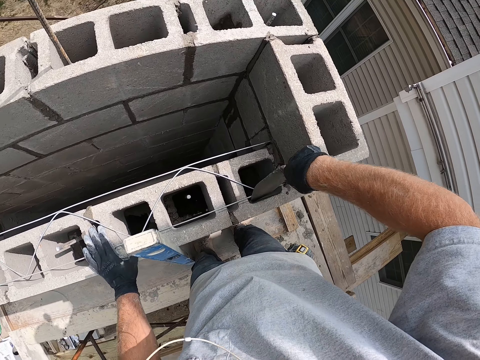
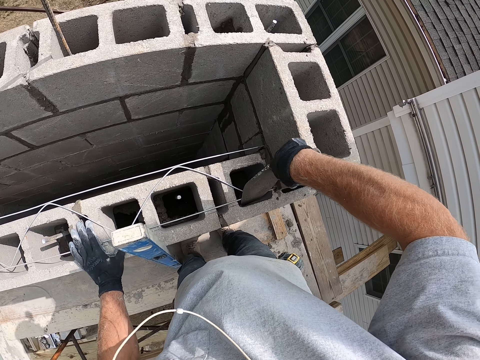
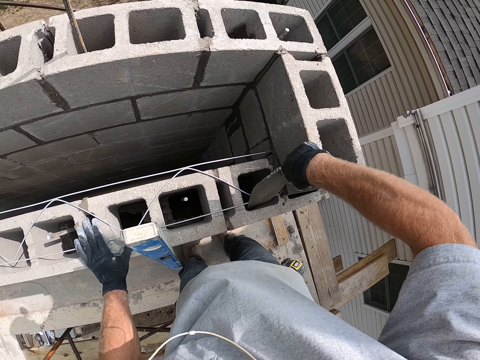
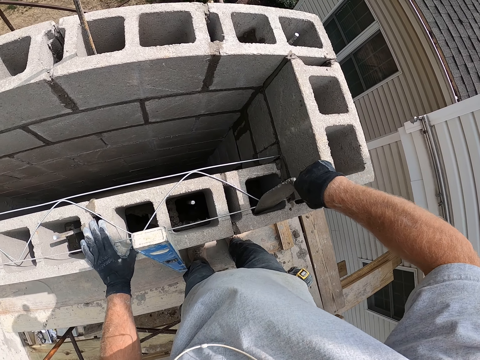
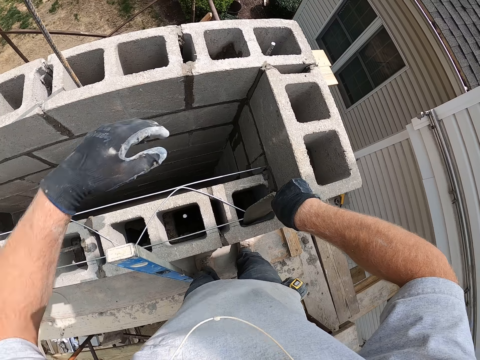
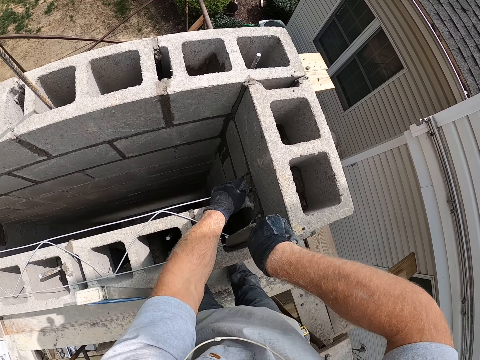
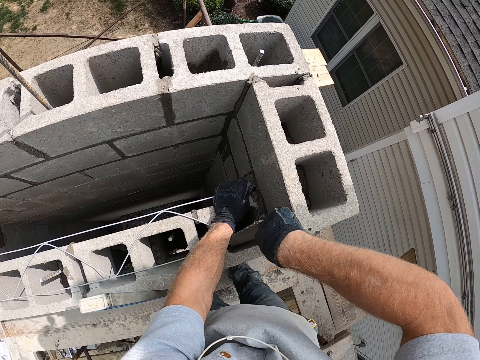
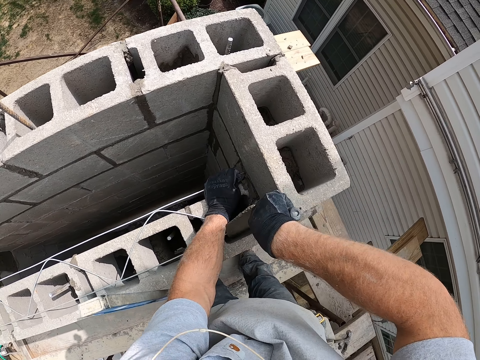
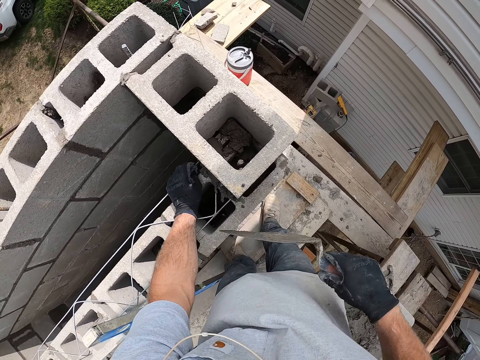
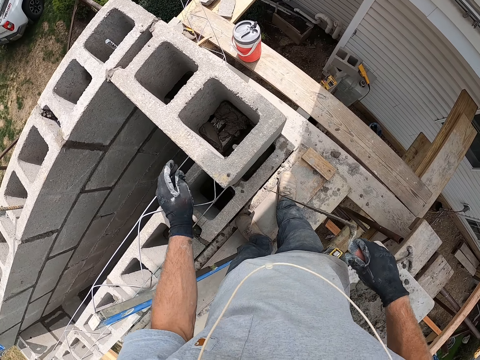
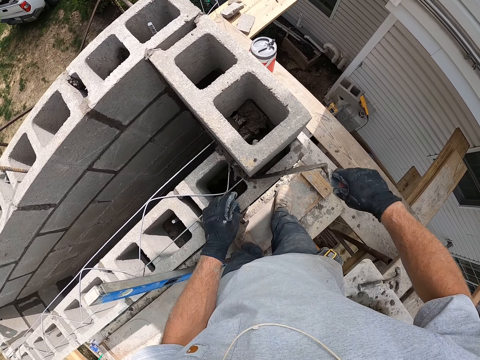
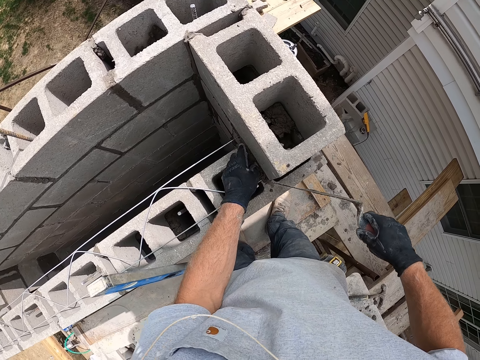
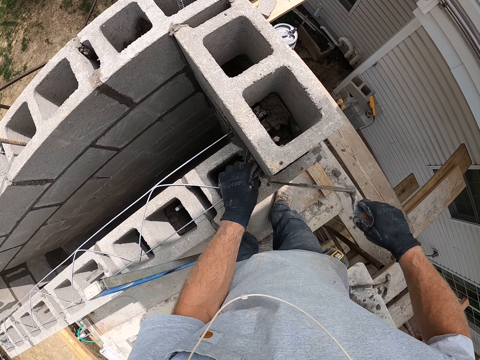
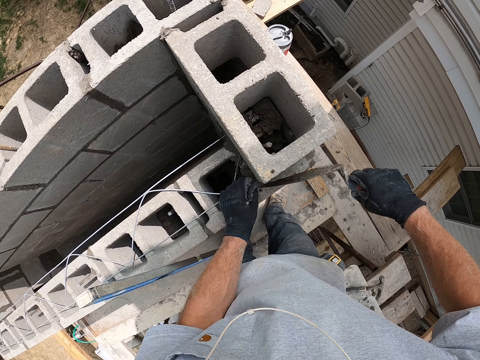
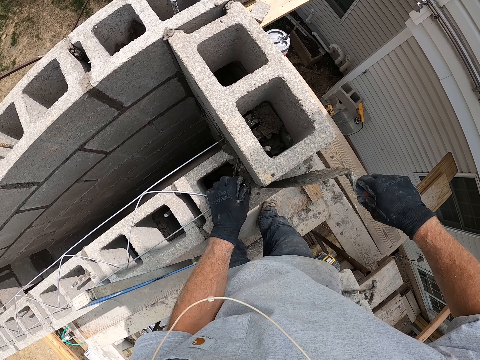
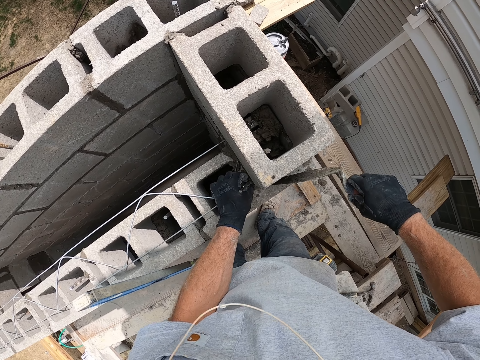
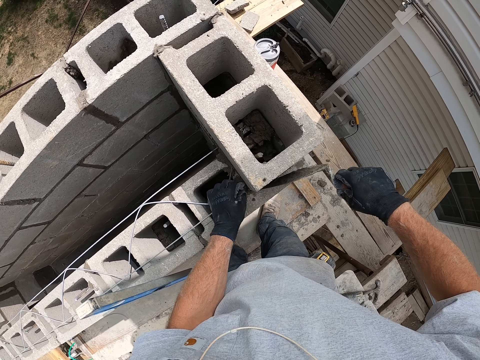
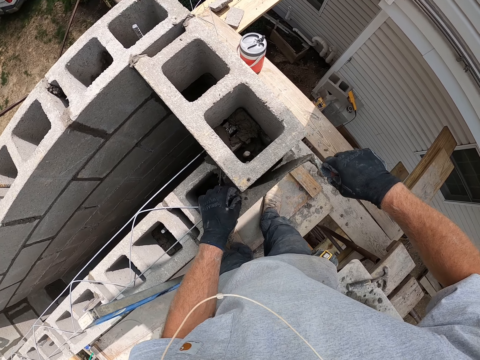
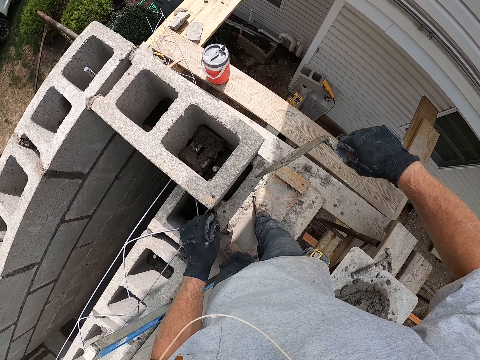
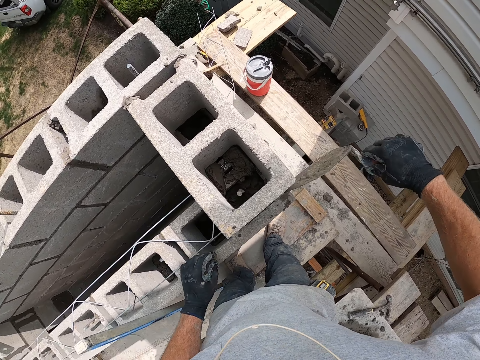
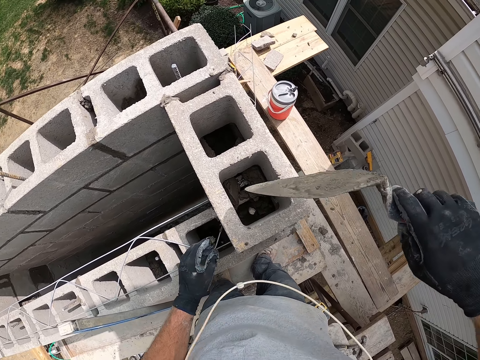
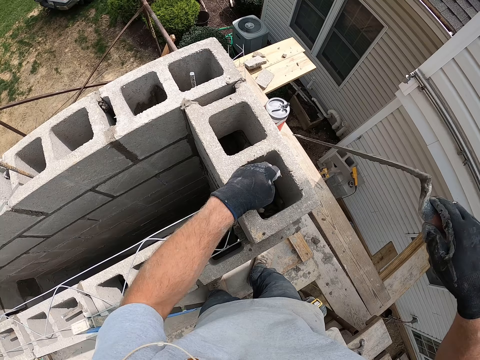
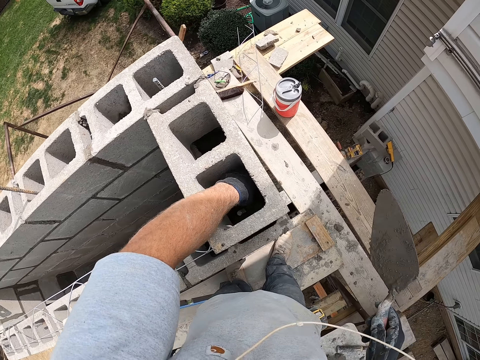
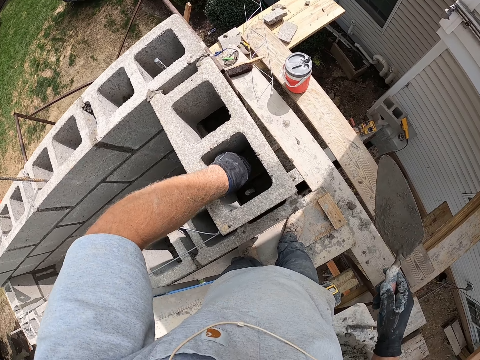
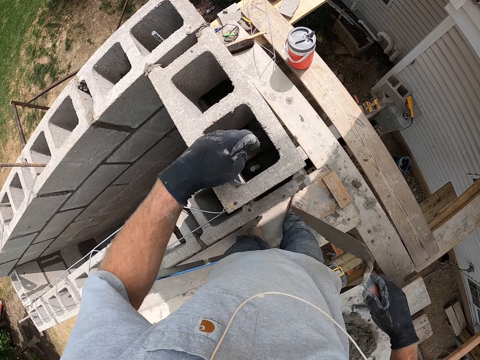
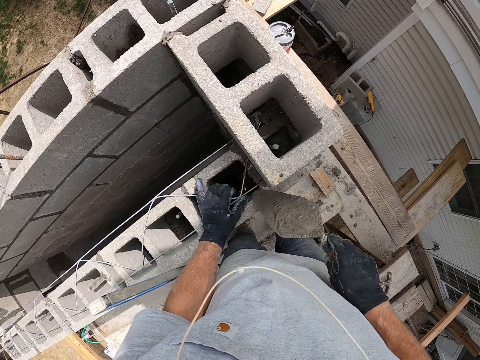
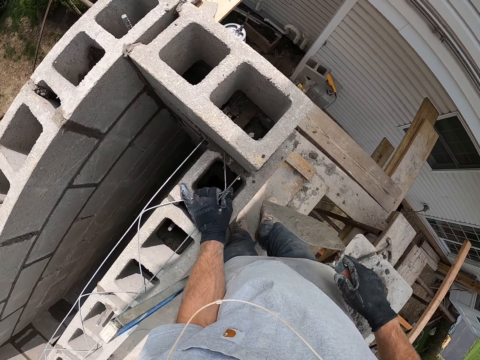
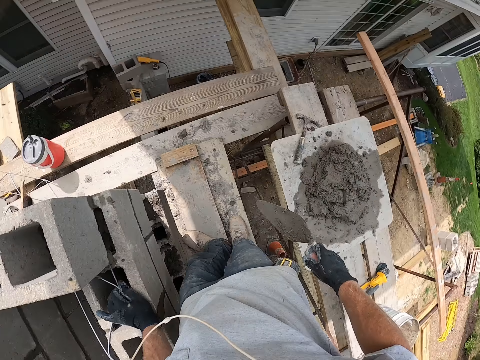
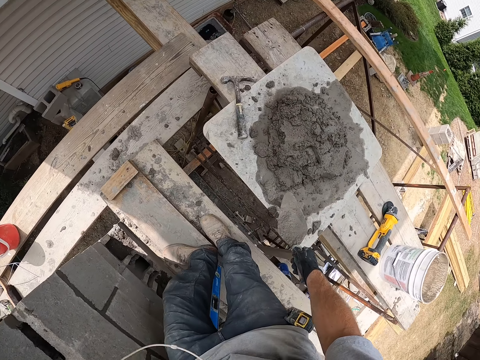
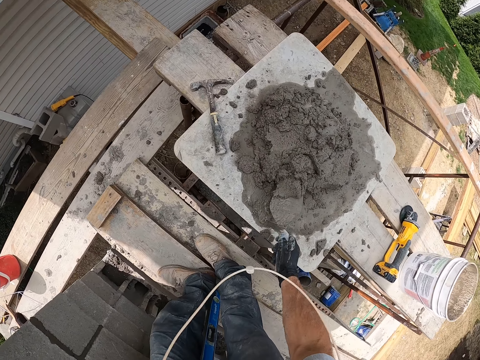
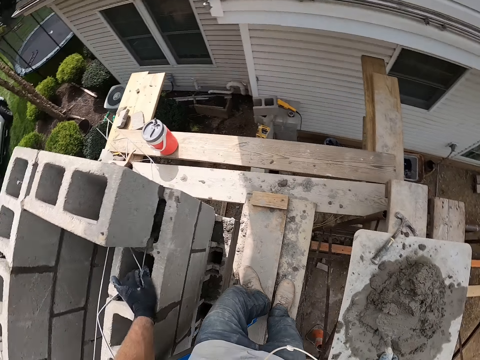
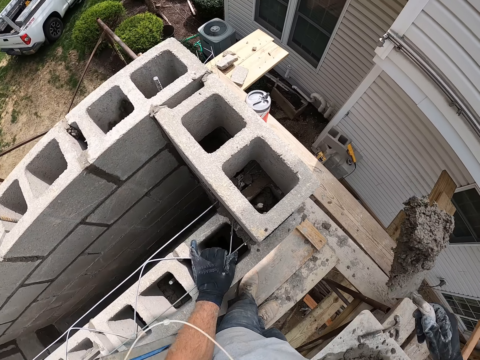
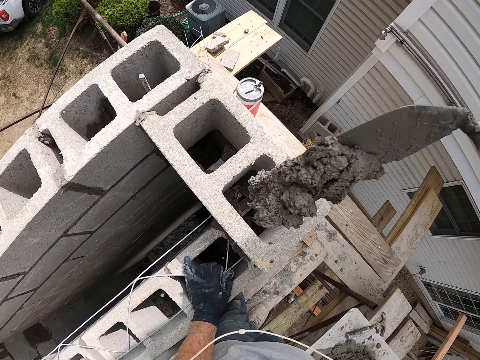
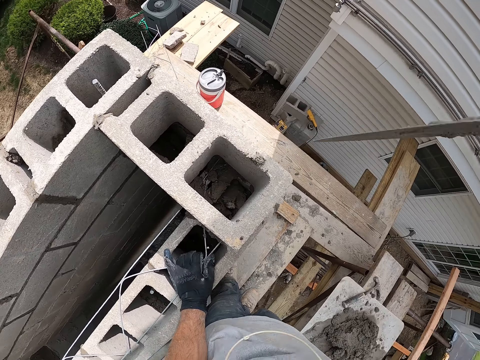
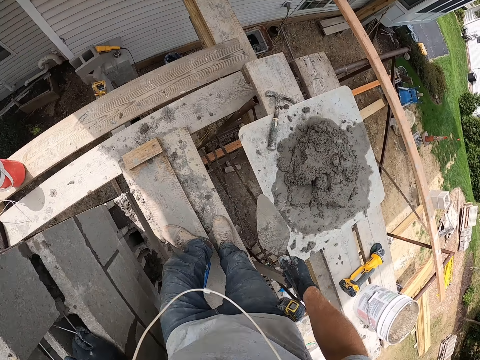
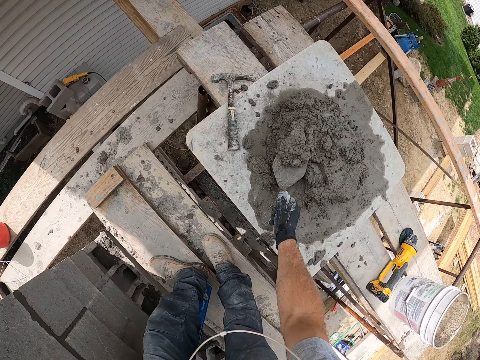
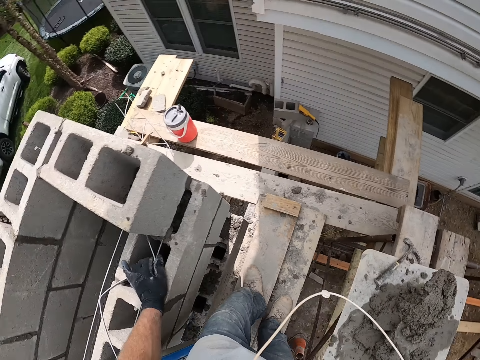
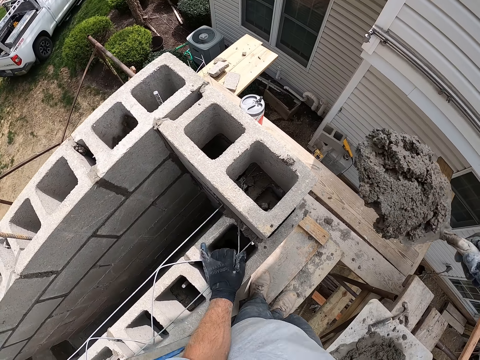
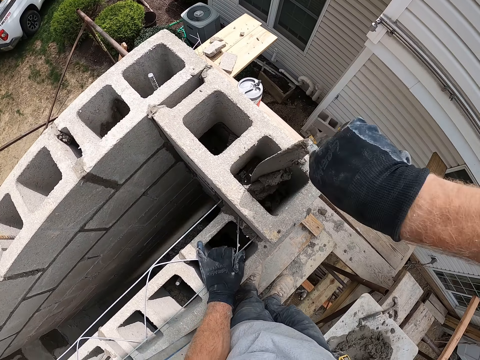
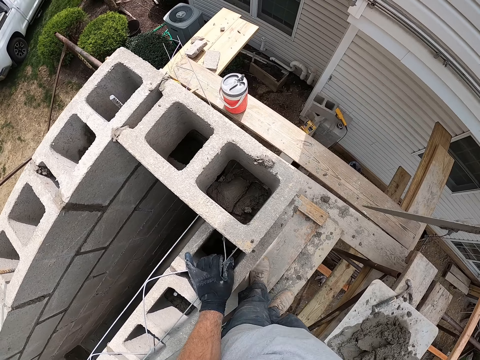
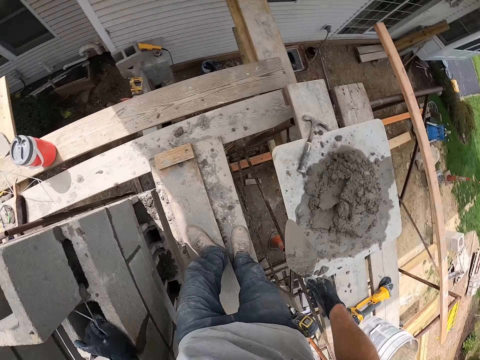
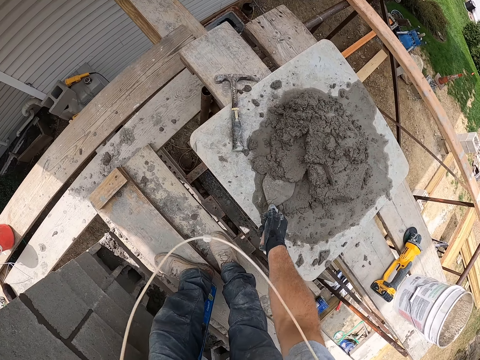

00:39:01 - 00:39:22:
The camera wearer adjusts the thread. He adjusts the cement on the concrete block. He puts his left hand into the concrete block. He looks around the construction site. He packs the cement from the concrete block with the trowel. He pours the cement into the concrete block with the trowel. He packs the cement from the concrete block with the trowel. He pours the cement into the concrete block with the trowel. He packs the cement from the concrete block with the trowel.

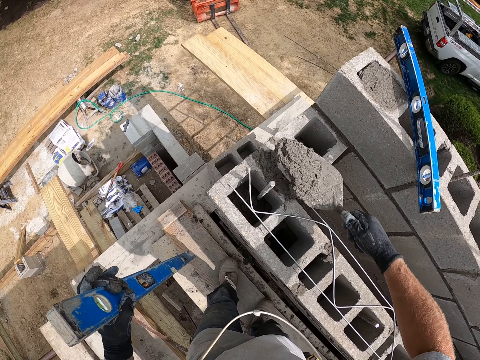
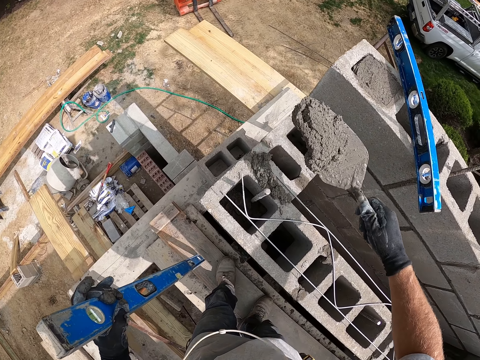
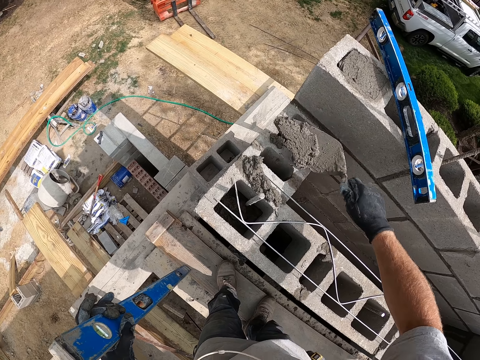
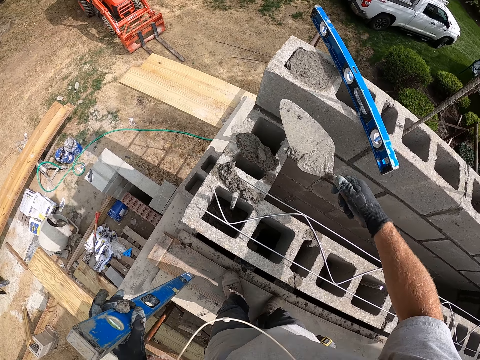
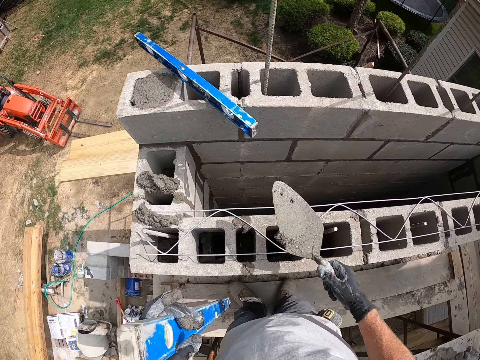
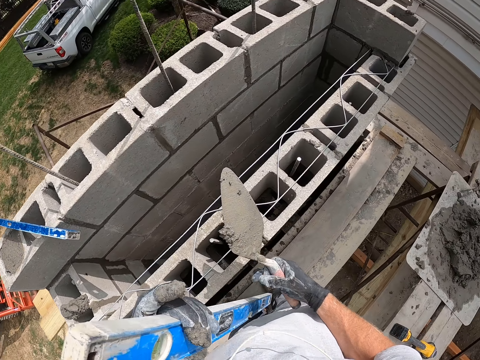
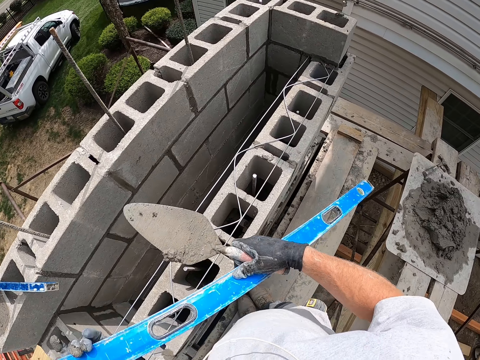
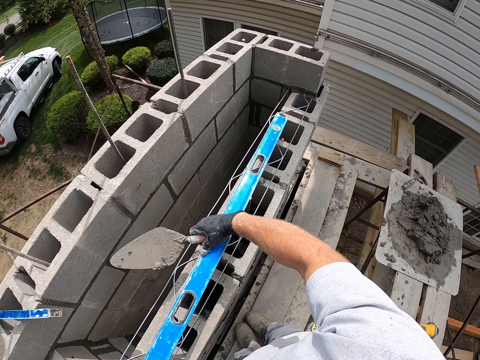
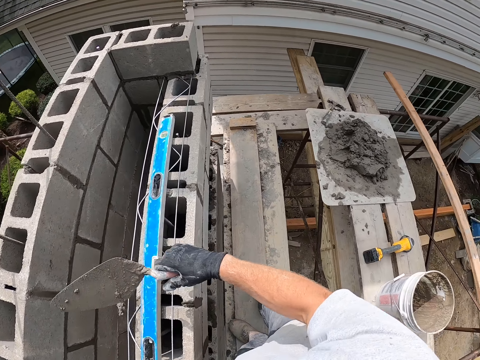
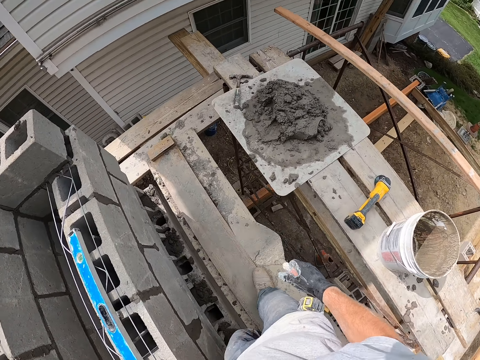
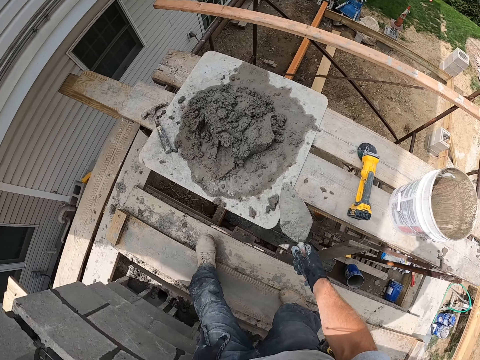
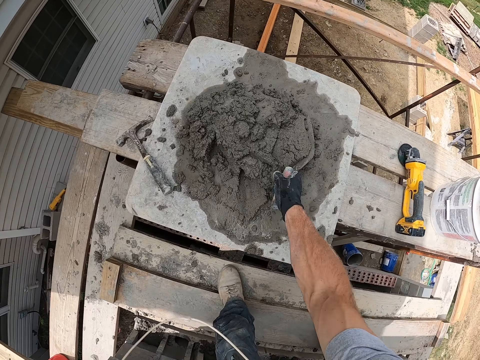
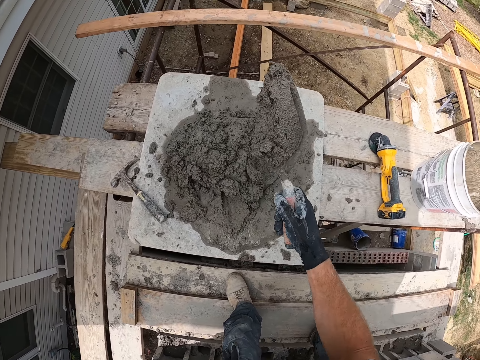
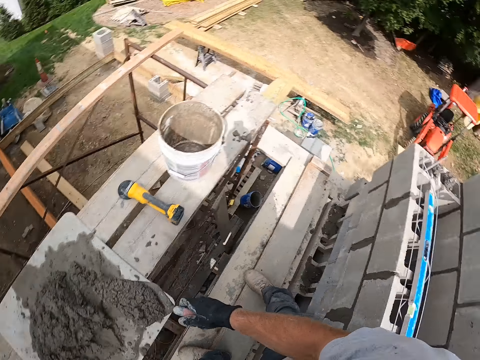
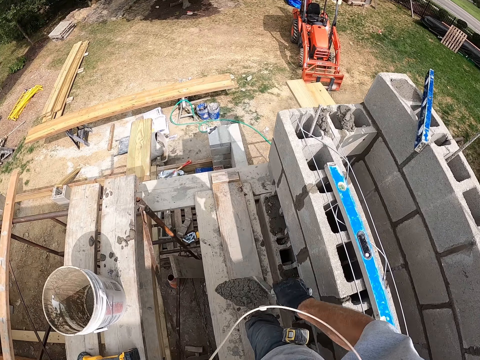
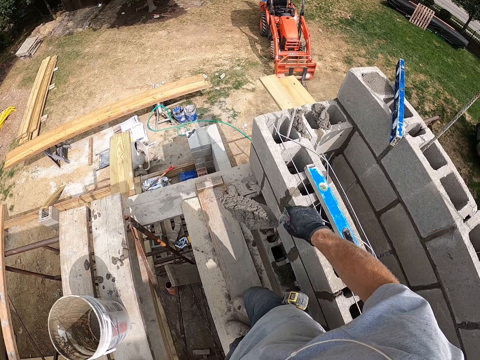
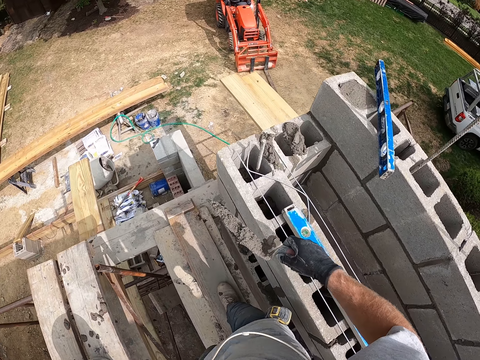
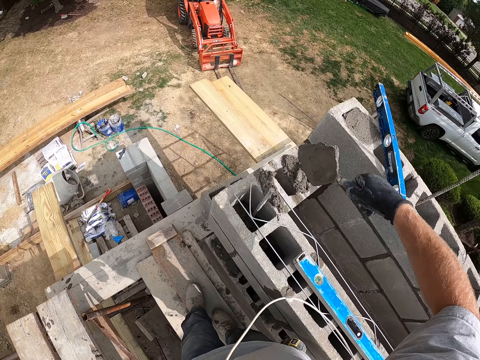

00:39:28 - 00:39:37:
The camera wearer pours the cement into the concrete block with the trowel. They move a step. They drop the spirit level on the concrete block. They walk around the construction site. They pack the cement from the concrete block with the trowel. They walk around the construction site. They pour the cement into the concrete block with the trowel.
